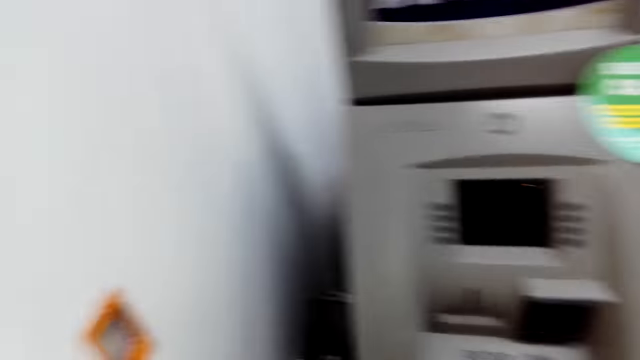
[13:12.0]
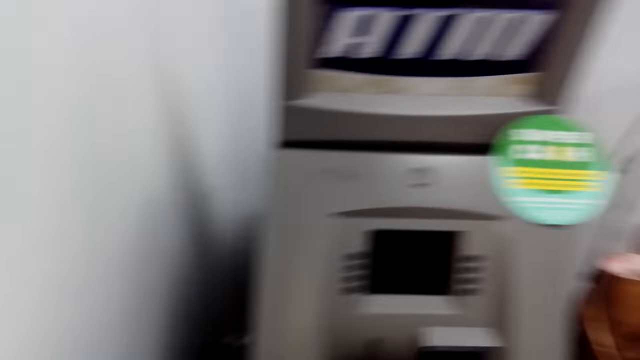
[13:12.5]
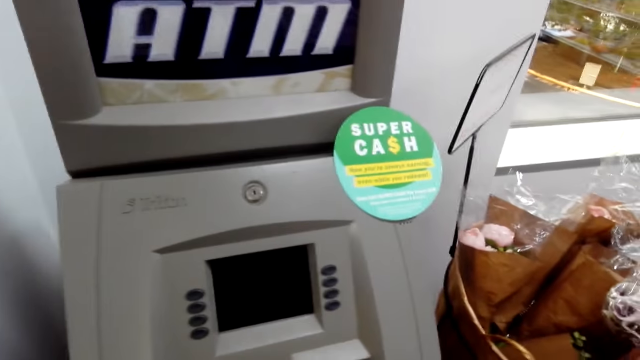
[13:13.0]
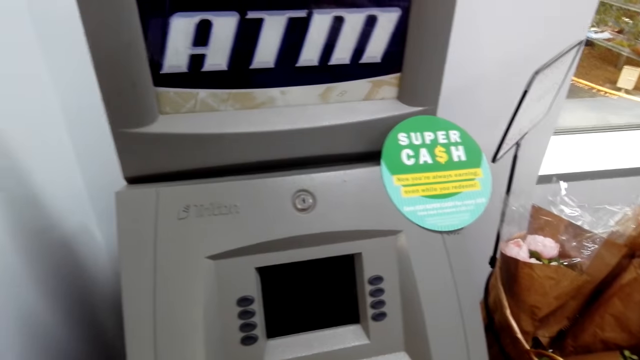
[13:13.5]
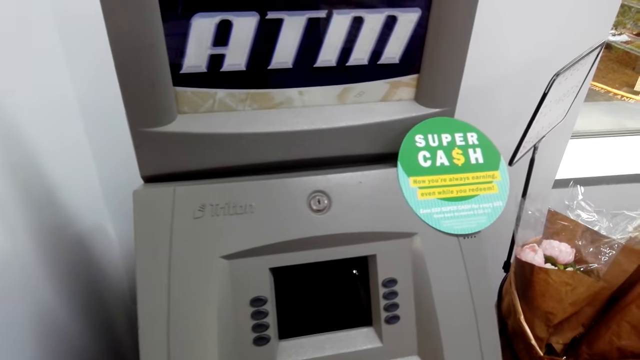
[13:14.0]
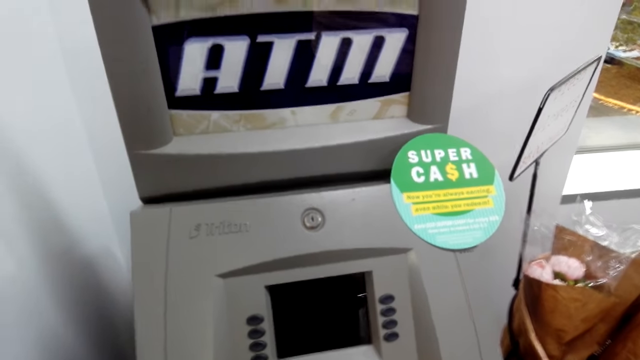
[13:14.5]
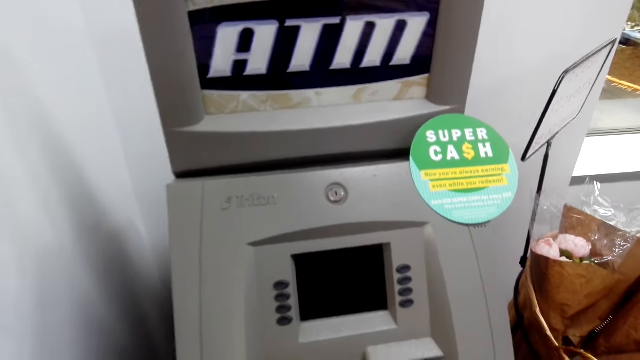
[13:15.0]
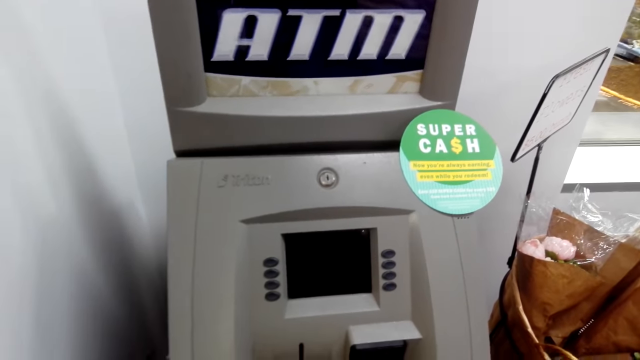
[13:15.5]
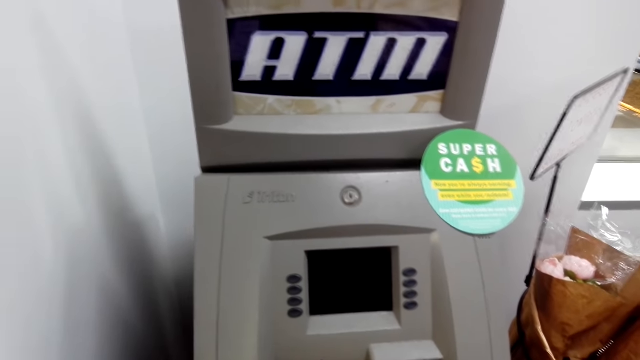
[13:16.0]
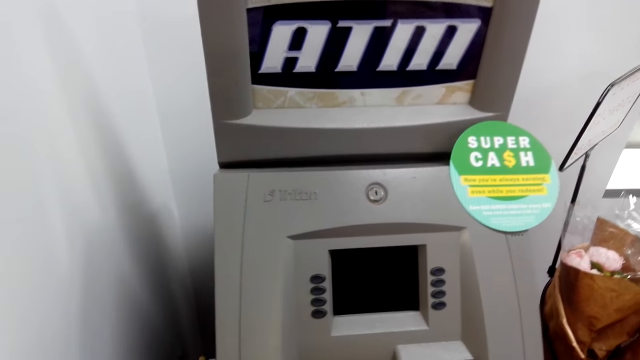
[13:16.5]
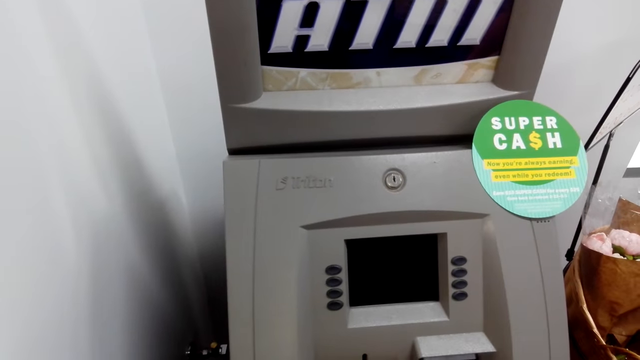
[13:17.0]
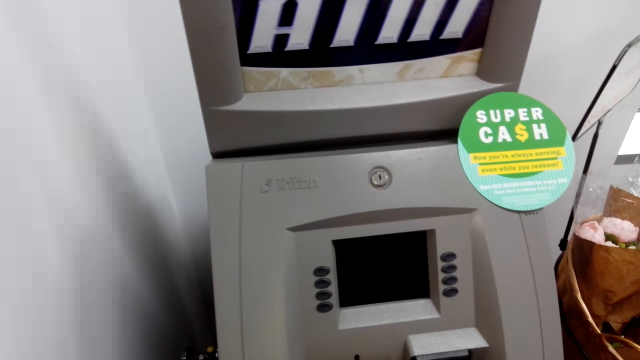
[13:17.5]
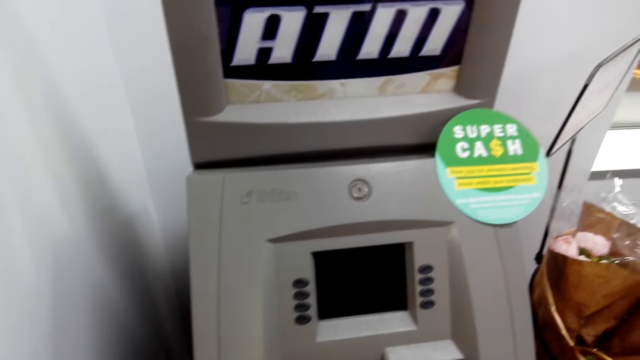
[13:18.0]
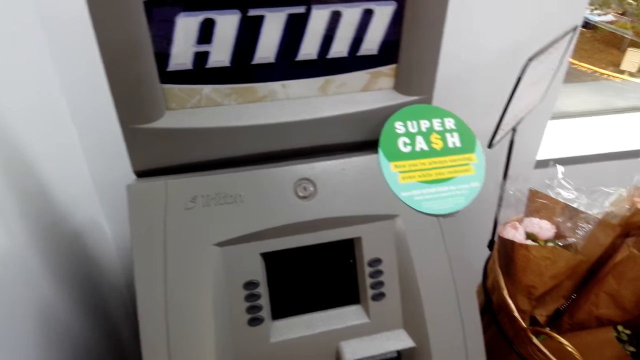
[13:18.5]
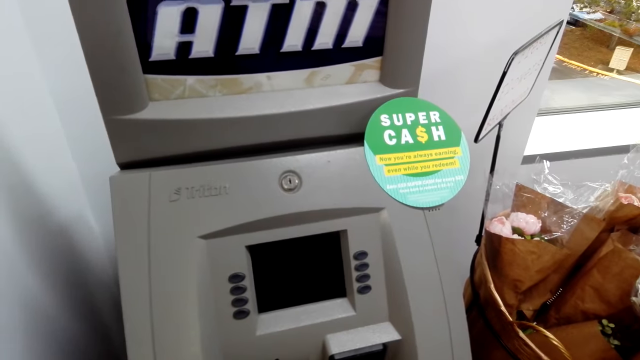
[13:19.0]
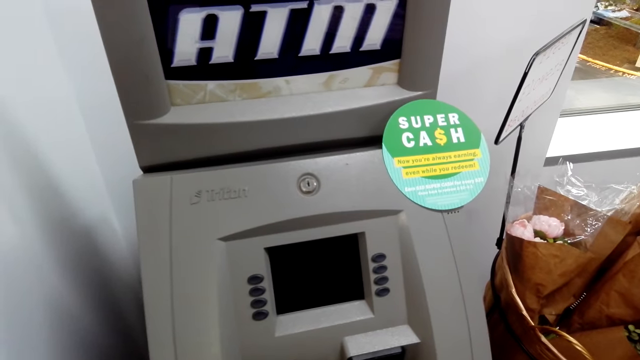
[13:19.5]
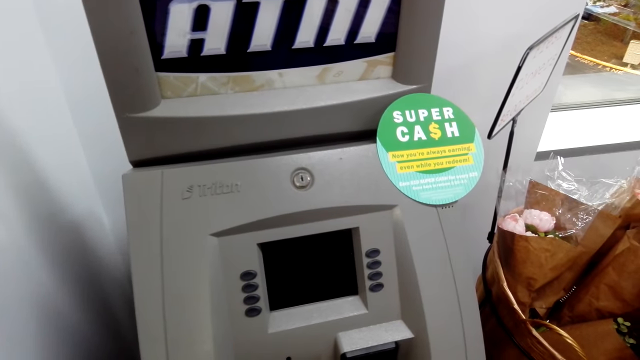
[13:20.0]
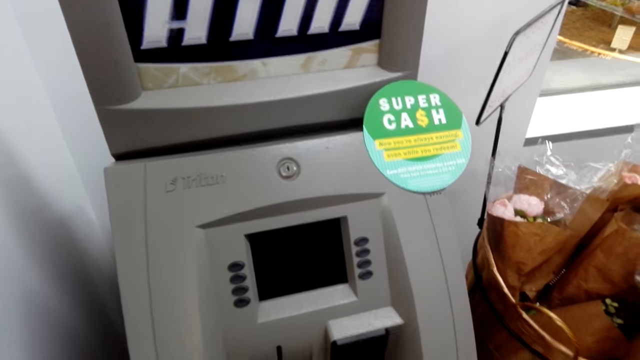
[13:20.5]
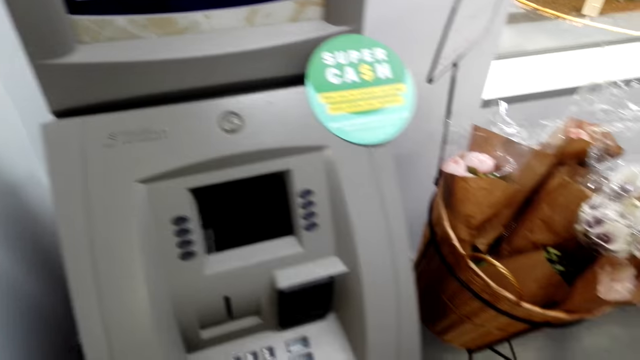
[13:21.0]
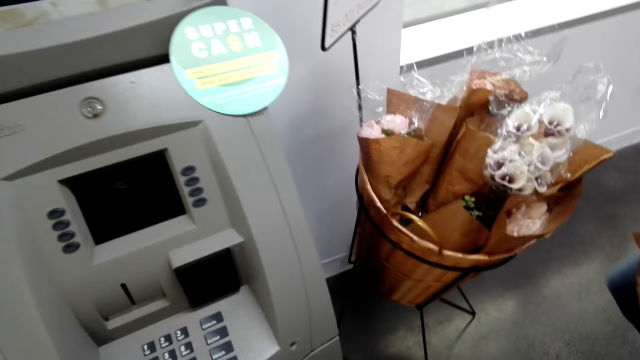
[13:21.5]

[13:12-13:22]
The camera wearer looks around. They look at the ATM machine.

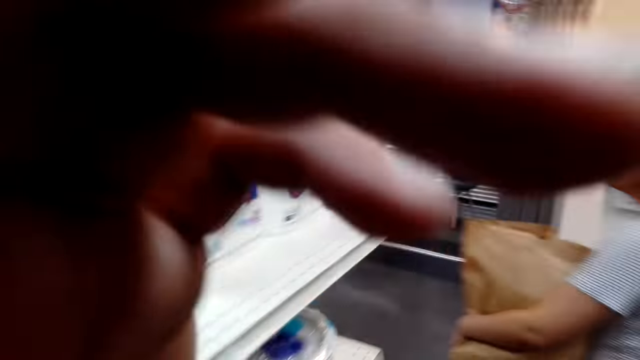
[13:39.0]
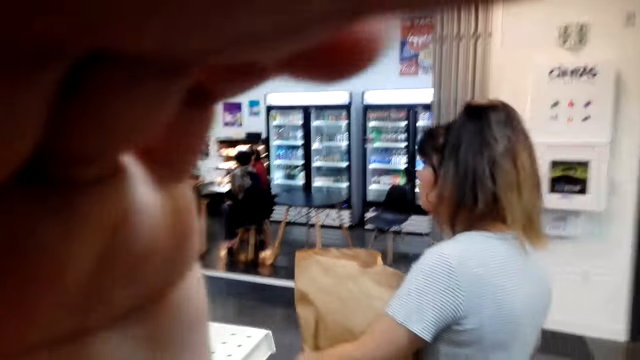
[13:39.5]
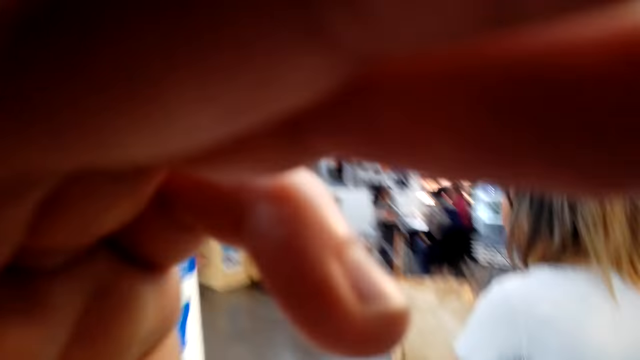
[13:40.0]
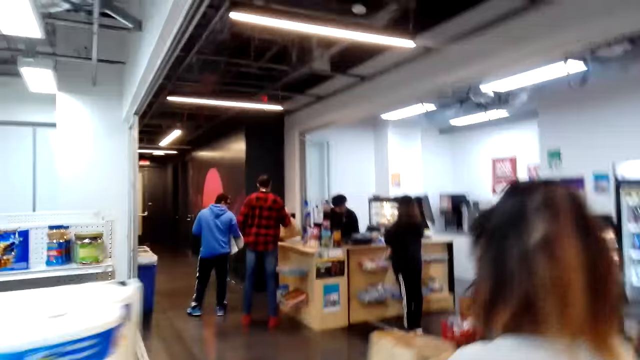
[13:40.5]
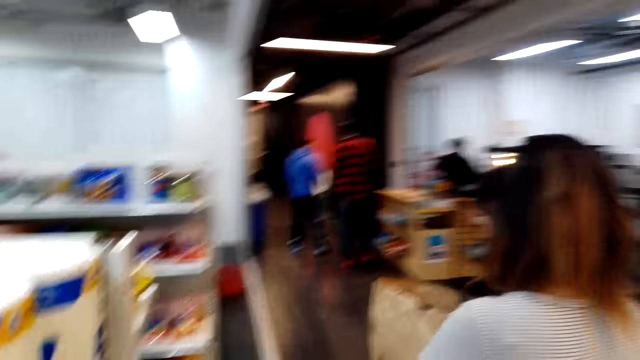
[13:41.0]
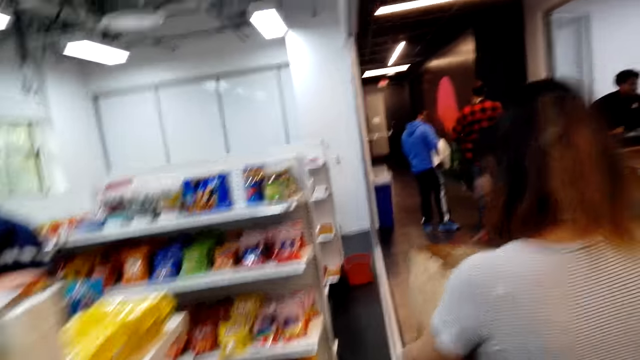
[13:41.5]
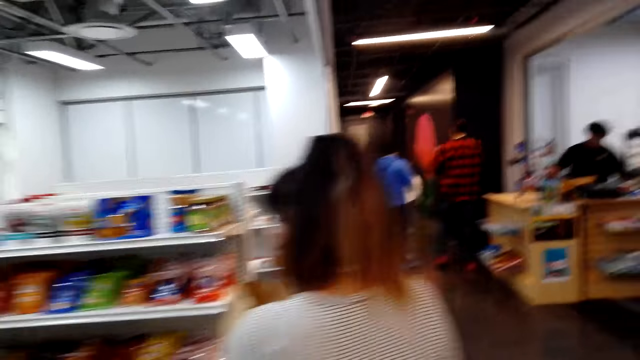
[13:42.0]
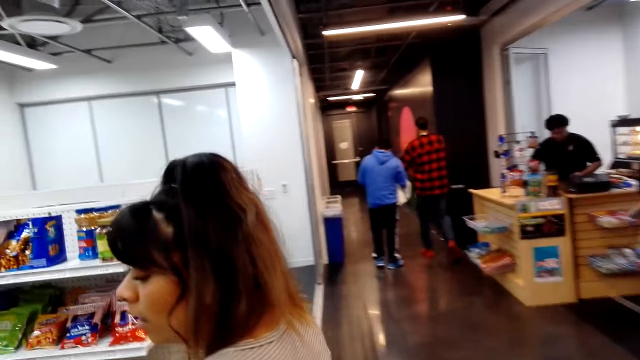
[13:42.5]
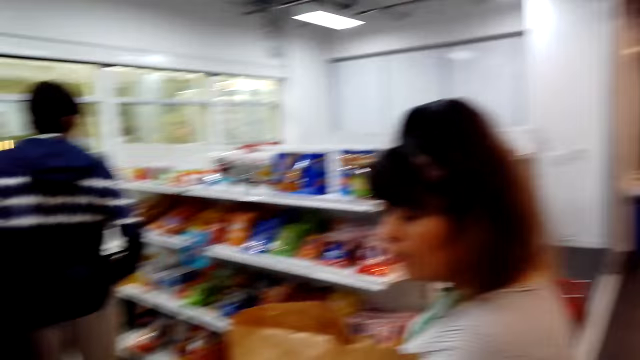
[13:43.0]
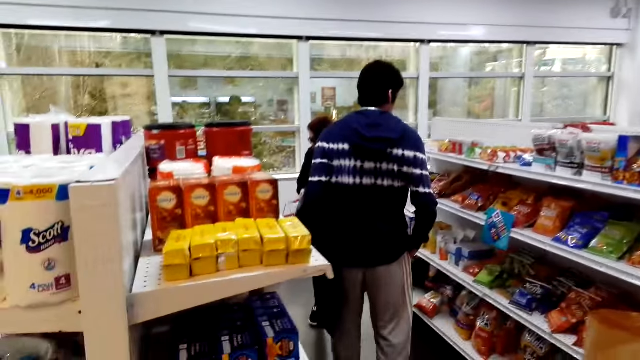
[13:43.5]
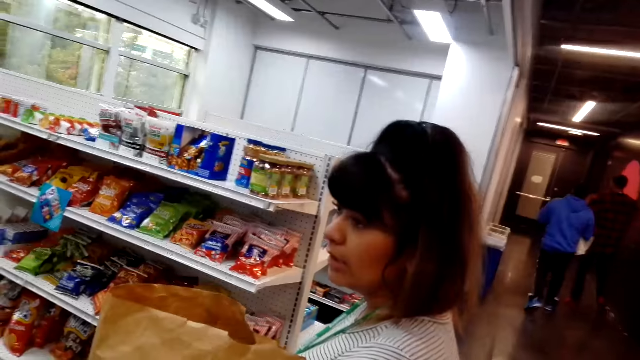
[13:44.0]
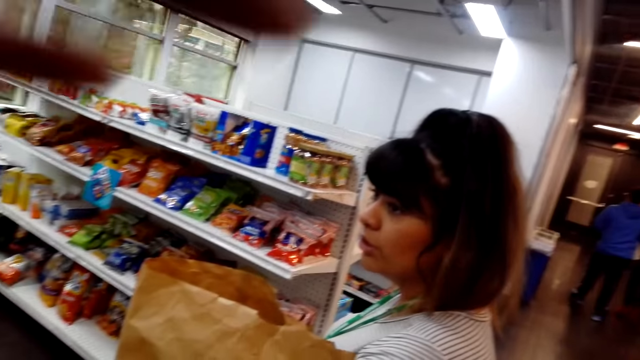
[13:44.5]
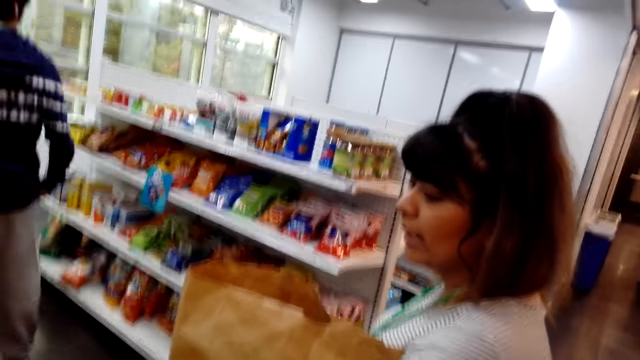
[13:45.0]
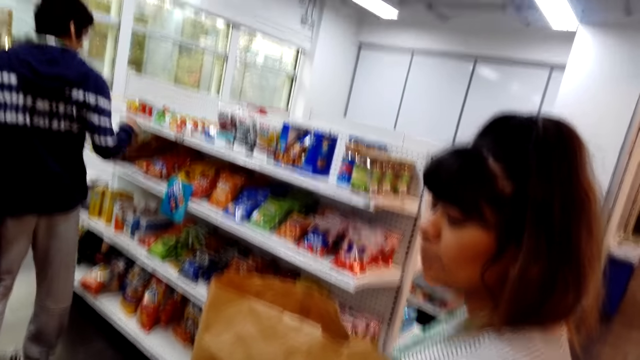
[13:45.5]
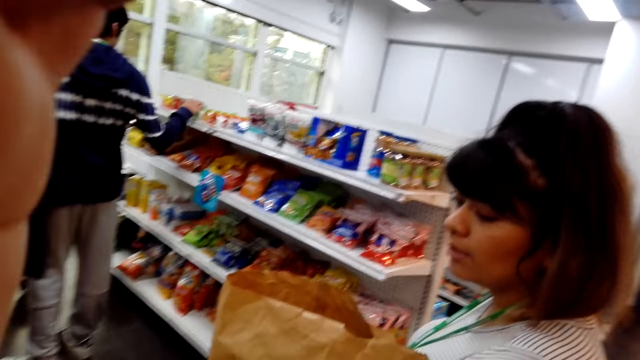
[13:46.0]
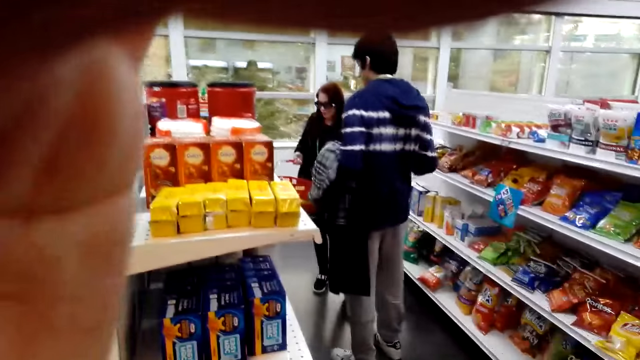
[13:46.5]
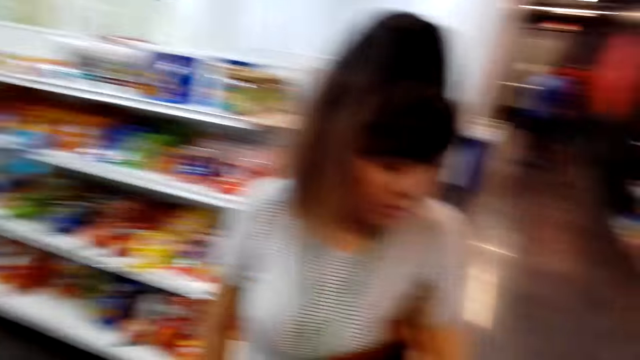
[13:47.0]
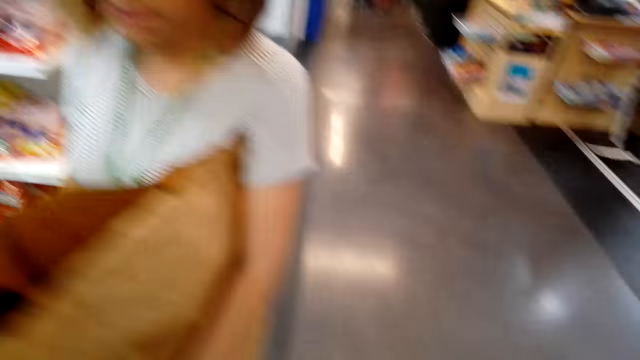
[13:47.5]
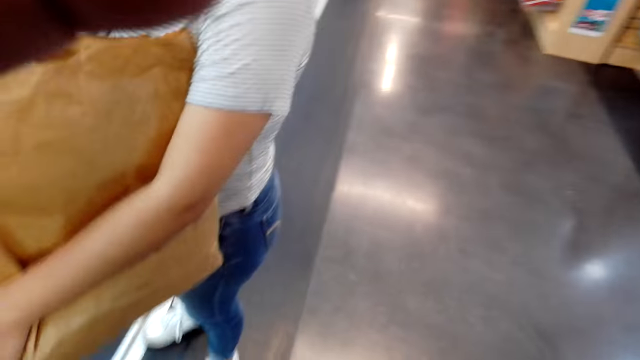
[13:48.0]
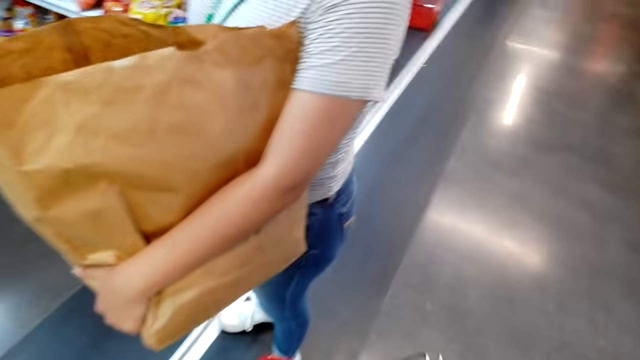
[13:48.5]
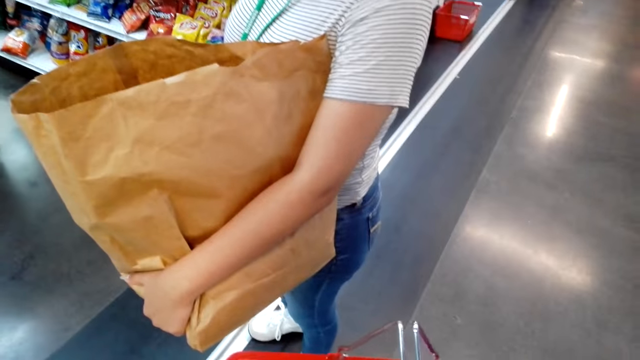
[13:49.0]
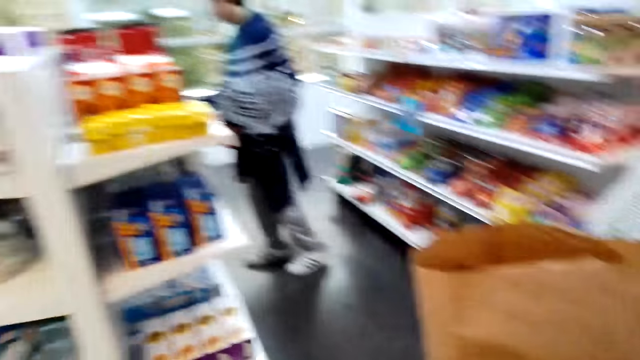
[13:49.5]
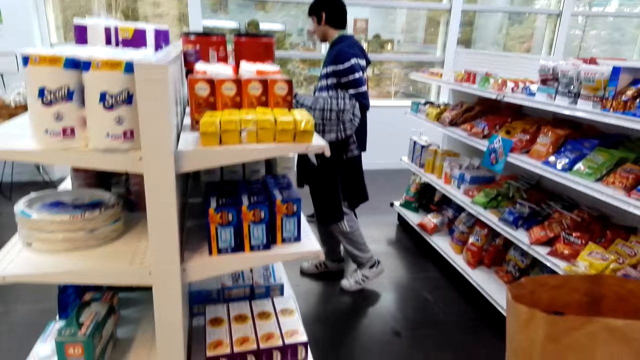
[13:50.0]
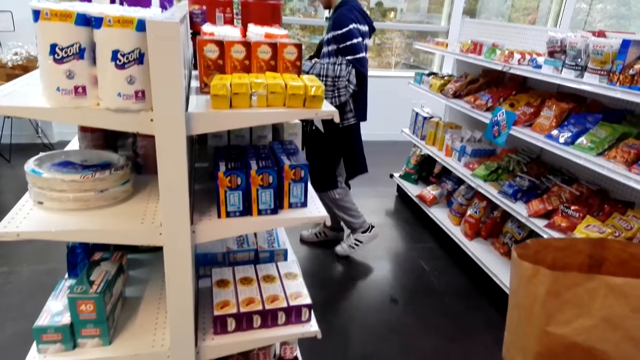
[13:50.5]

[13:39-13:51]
The camera wearer adjusts the head camera. They walk around. A person touches an item on the shelf. Another person interacts with the camera wearer. The camera wearer adjusts the camera.
